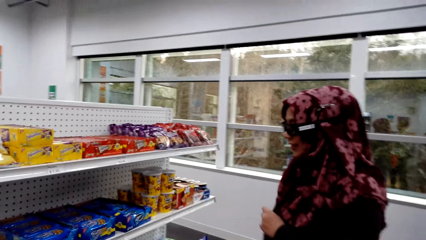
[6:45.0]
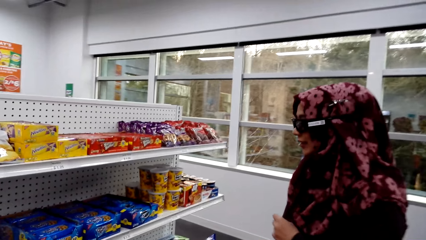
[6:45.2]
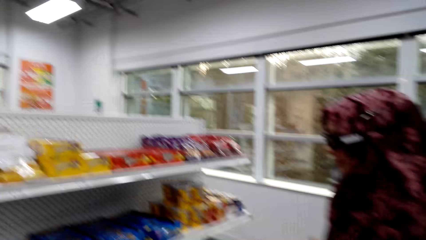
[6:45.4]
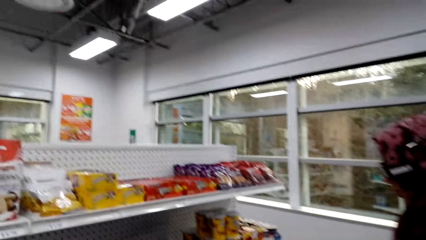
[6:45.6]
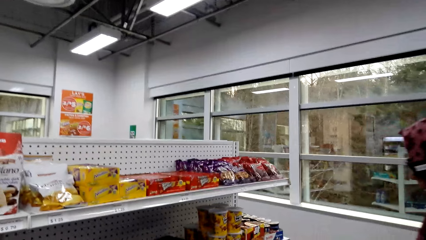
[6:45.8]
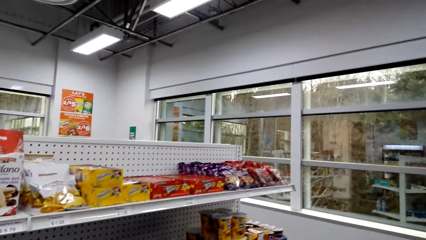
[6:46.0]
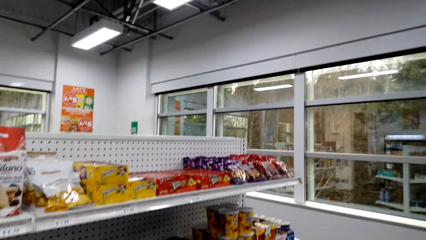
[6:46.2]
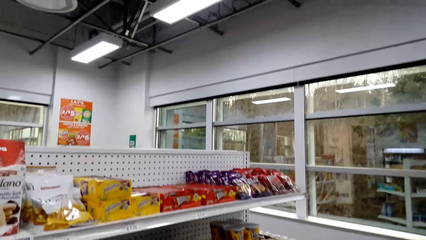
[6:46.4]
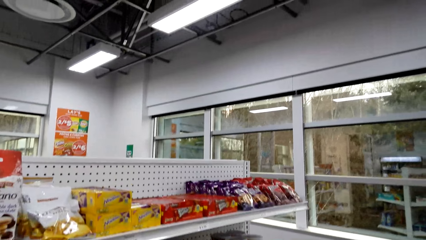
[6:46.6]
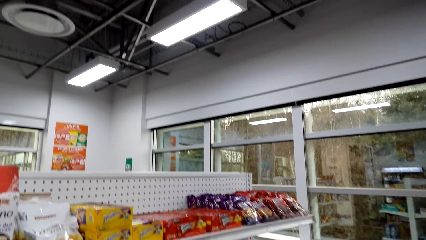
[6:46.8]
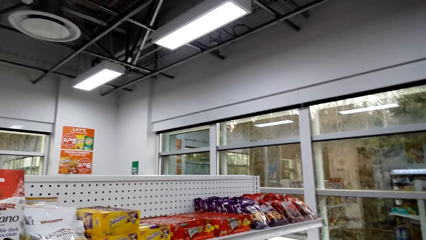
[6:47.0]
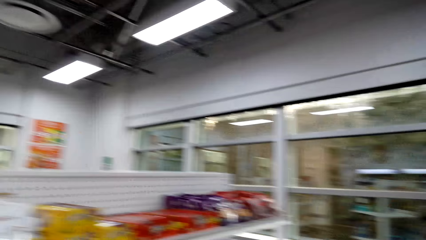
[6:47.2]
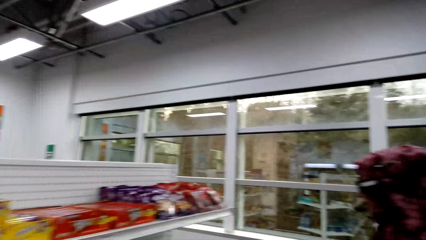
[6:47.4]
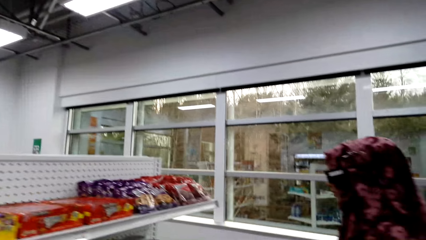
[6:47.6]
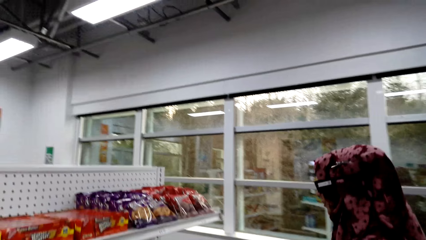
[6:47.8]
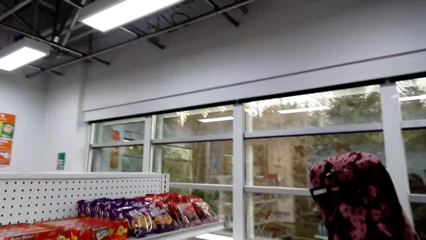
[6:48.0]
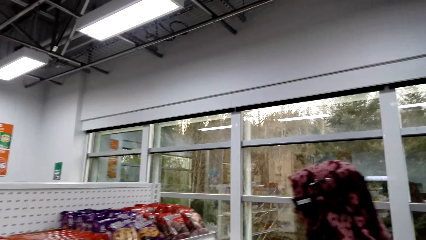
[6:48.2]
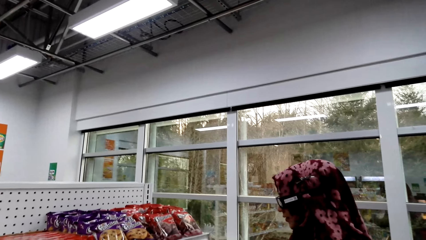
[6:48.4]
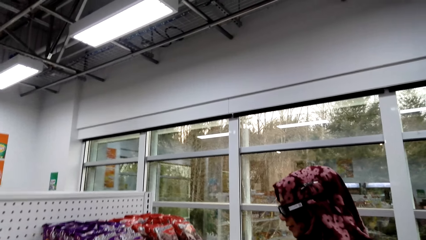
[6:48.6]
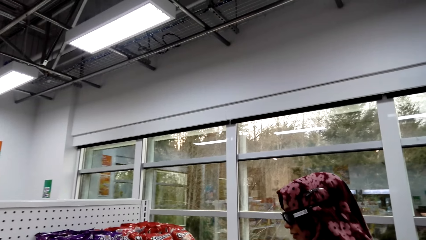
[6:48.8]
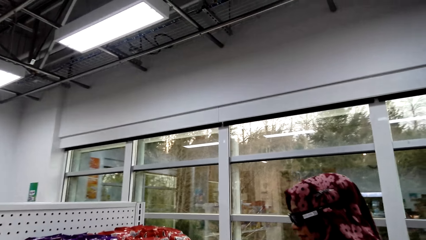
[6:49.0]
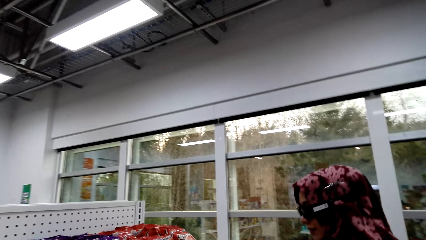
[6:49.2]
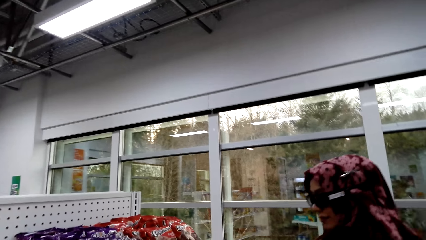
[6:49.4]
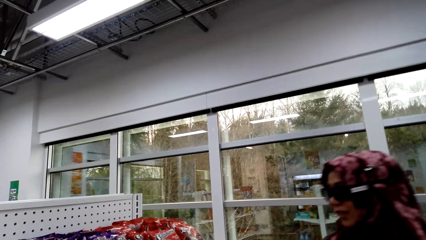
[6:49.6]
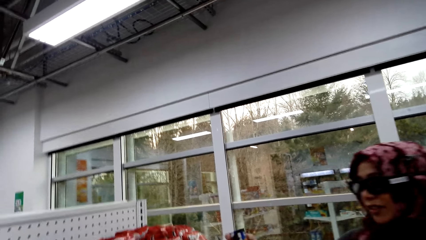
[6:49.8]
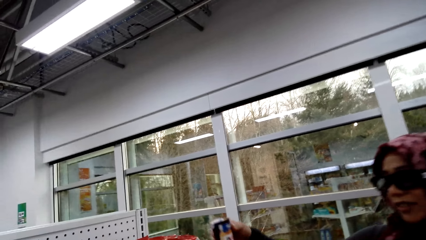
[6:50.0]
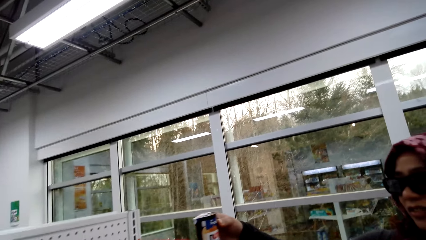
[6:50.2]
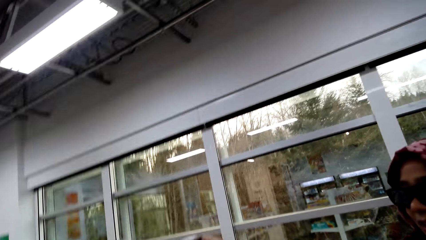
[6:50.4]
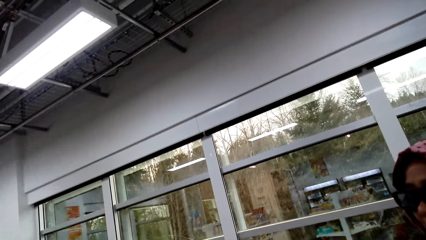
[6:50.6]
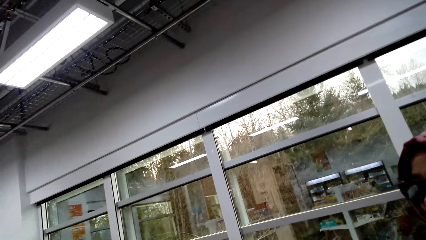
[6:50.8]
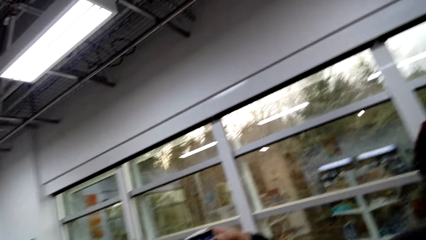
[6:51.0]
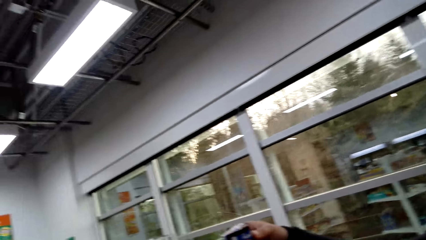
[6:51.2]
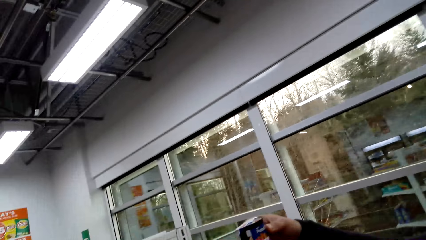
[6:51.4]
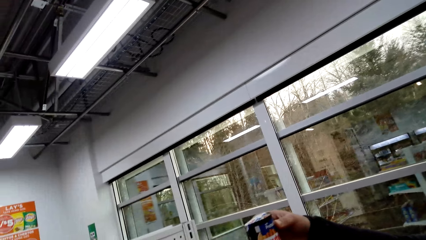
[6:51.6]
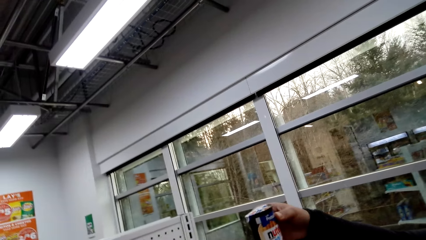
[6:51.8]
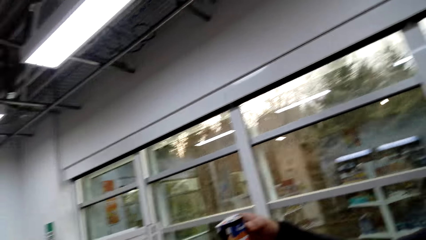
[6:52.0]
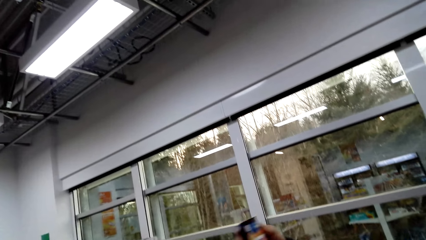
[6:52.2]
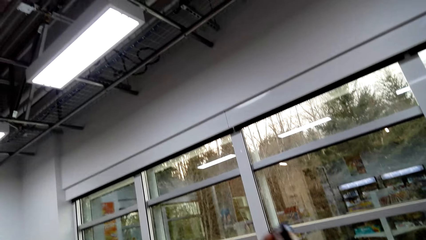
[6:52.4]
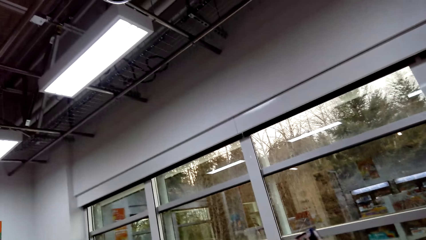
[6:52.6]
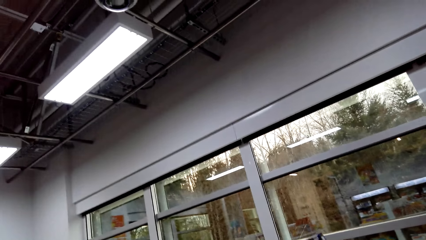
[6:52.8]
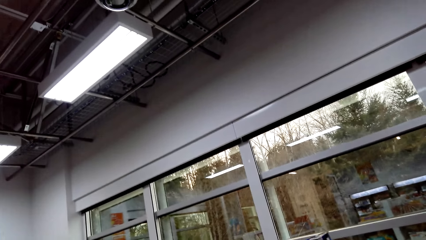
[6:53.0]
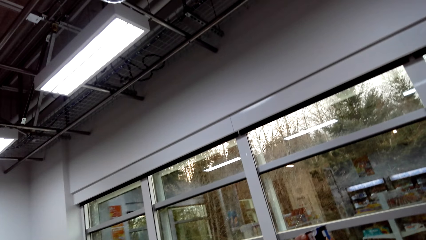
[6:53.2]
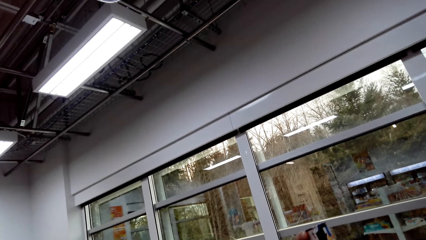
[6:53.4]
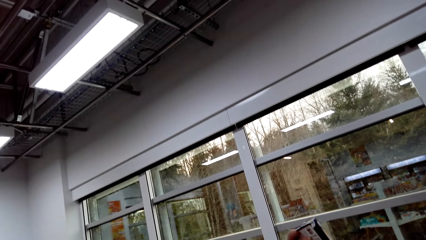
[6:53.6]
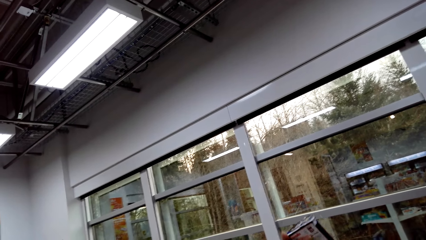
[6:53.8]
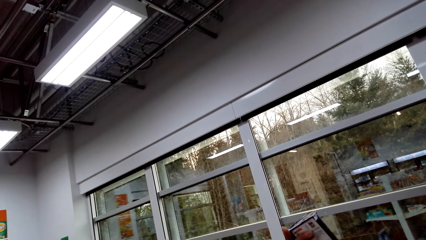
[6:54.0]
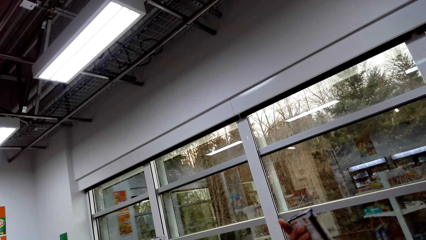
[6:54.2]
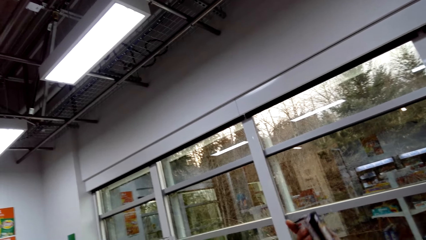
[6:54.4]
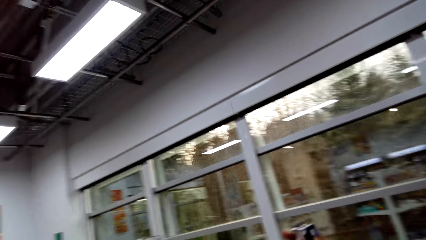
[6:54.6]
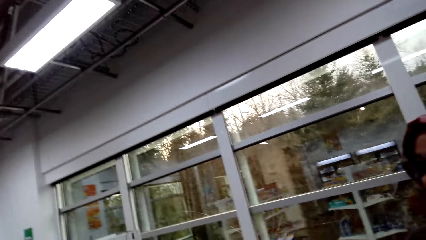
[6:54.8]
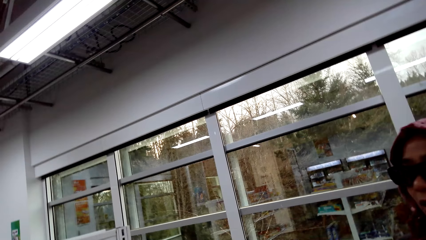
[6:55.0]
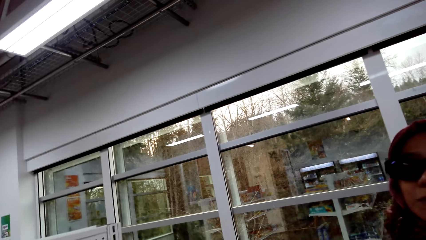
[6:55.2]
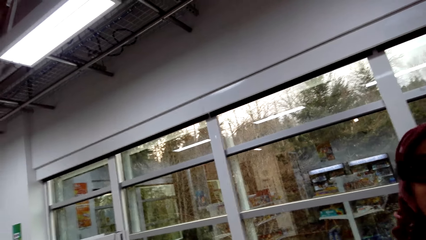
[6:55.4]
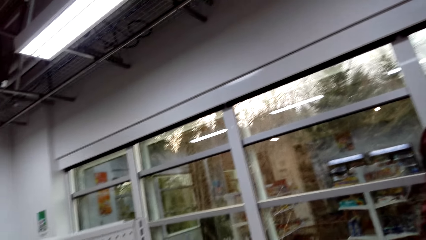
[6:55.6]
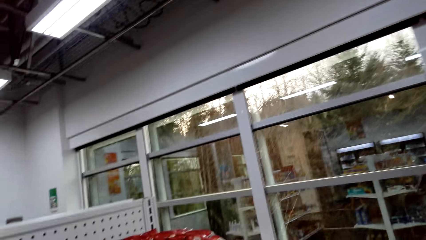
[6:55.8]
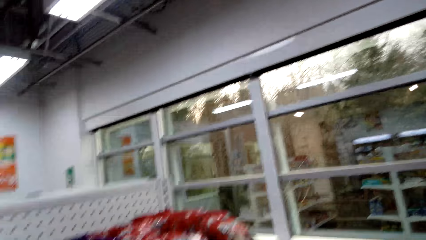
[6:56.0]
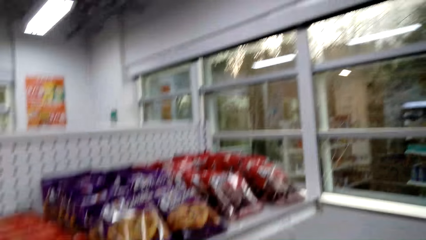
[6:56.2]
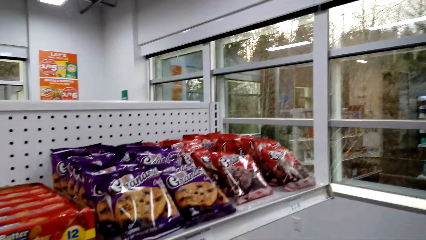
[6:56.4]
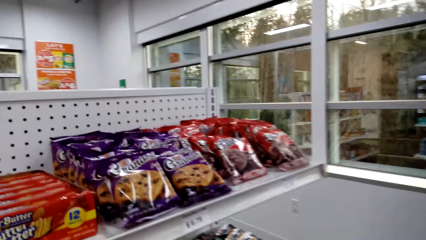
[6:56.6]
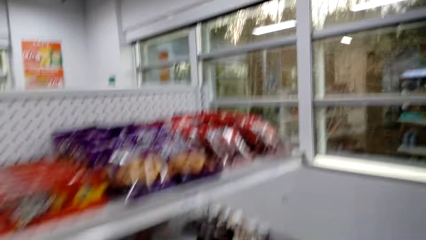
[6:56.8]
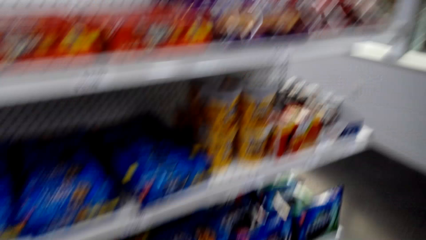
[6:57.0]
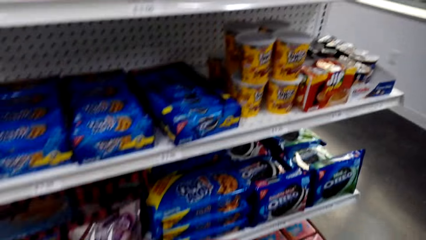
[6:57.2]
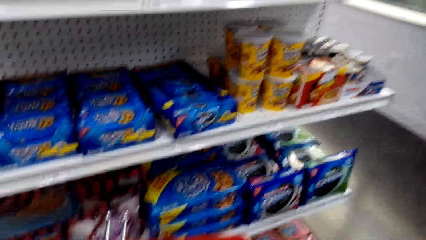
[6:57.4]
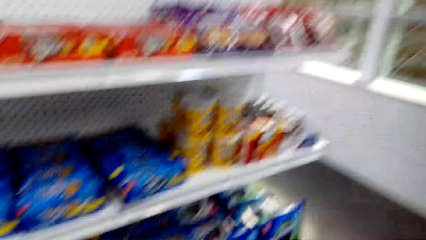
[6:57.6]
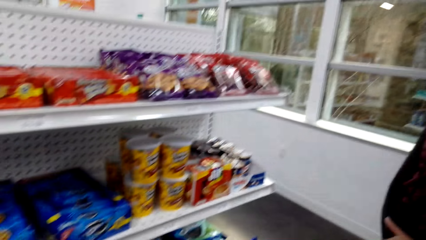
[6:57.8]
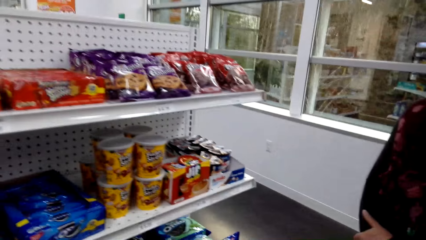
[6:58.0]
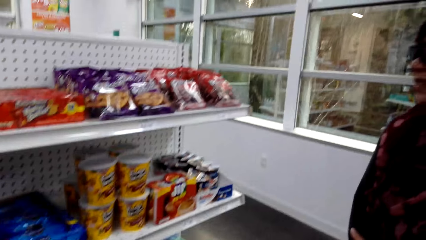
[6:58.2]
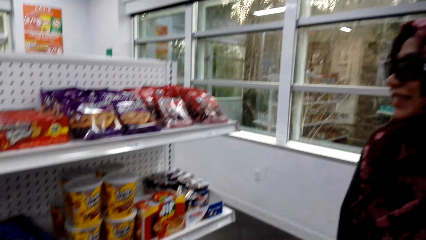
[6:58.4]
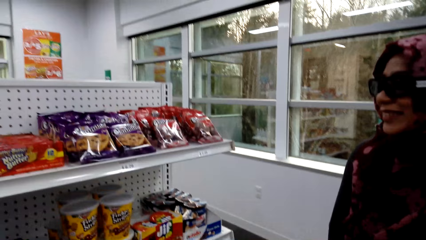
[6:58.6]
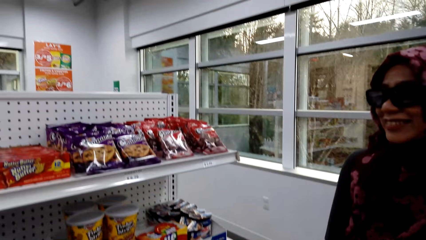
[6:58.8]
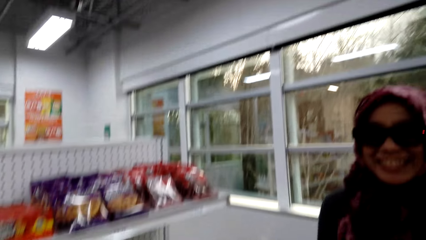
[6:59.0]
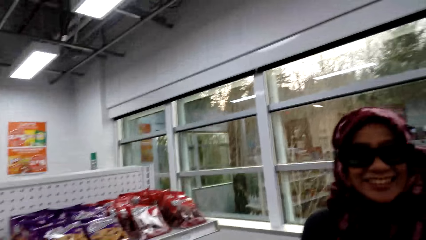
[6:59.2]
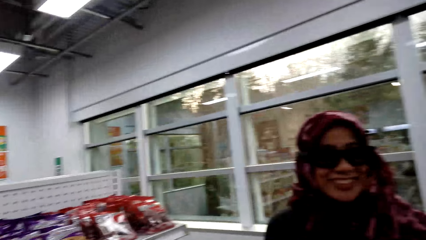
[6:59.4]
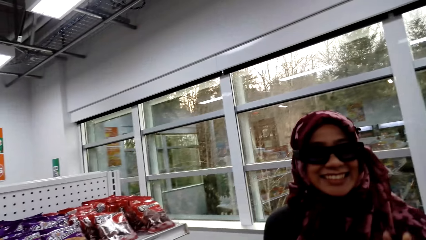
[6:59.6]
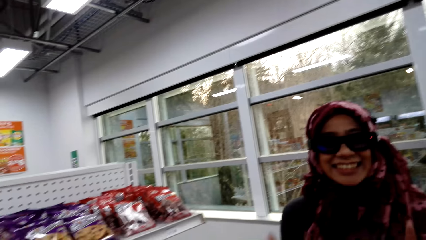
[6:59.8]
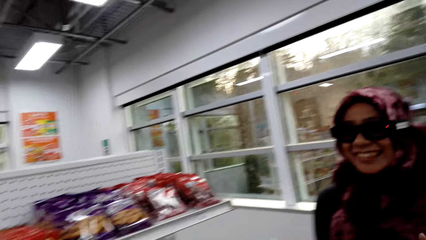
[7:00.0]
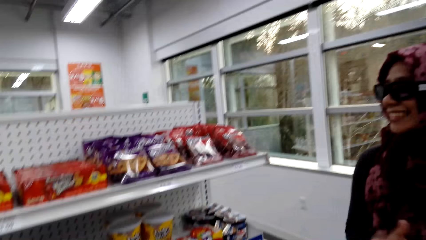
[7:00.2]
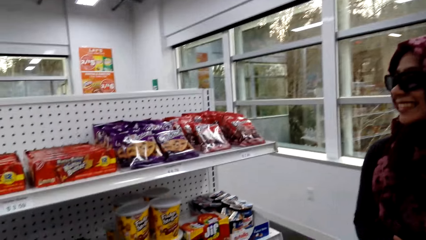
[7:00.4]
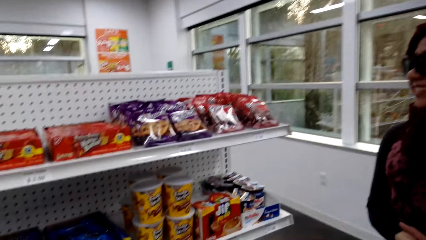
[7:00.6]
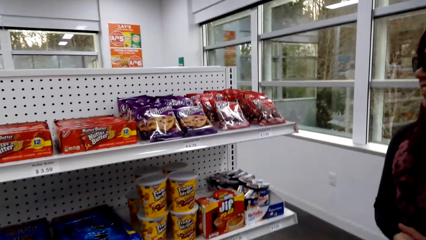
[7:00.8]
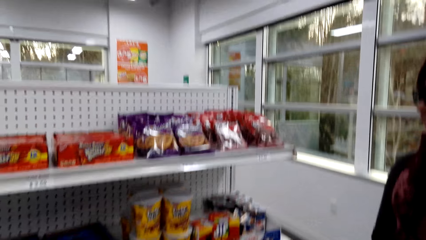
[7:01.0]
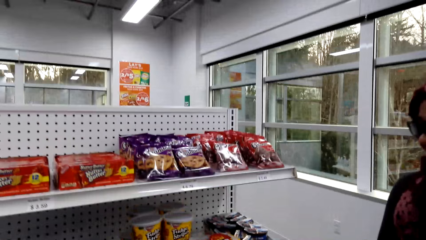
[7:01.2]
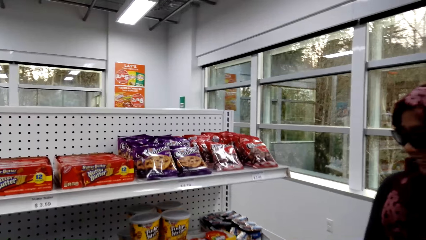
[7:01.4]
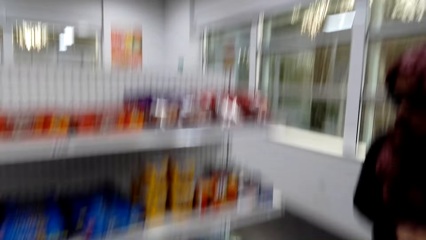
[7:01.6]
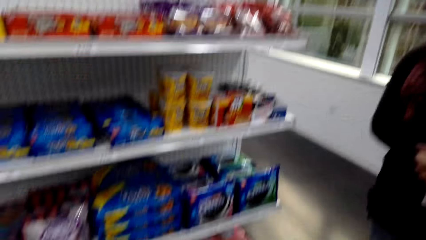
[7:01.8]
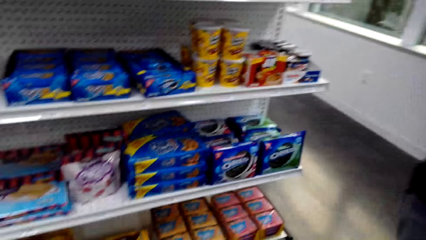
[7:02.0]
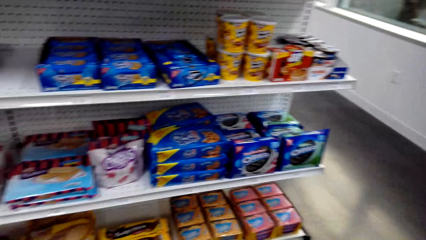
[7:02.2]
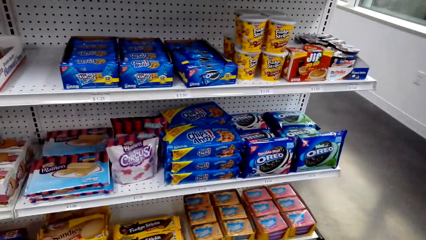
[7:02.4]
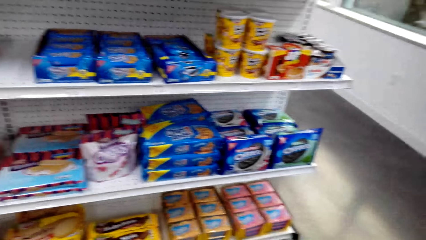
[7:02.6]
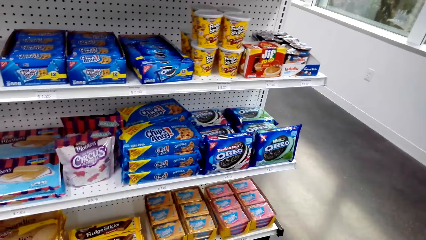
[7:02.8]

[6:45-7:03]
The woman puts the packed food in the bucket. The camera wearer converses with the woman. The woman converses with the camera wearer. The camera wearer converses with the woman. They pick the packed food from the shelves. They converse with the woman.
